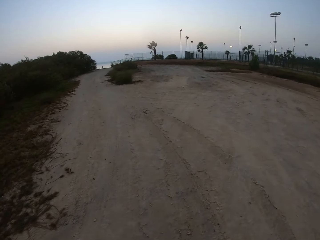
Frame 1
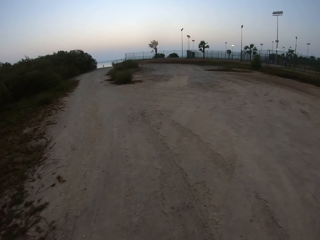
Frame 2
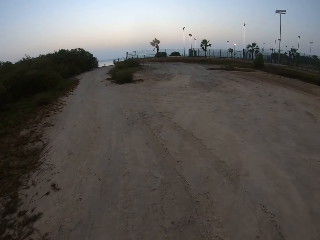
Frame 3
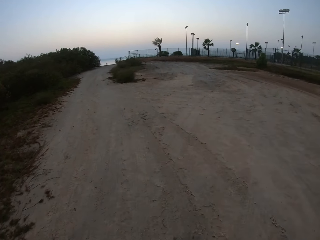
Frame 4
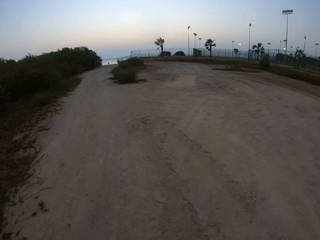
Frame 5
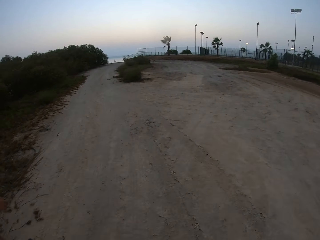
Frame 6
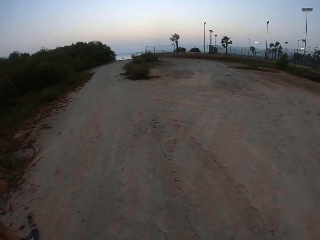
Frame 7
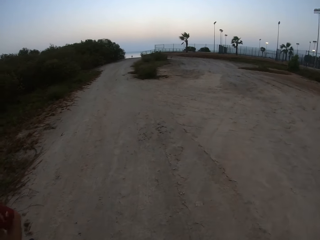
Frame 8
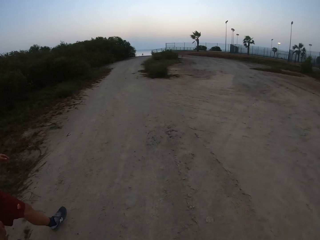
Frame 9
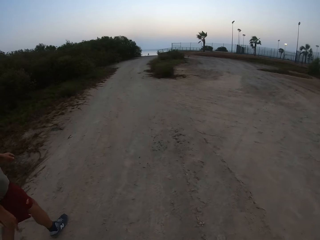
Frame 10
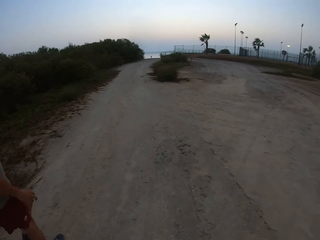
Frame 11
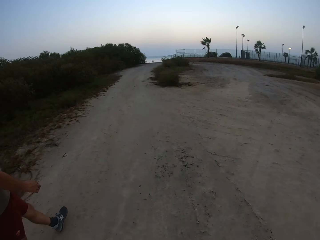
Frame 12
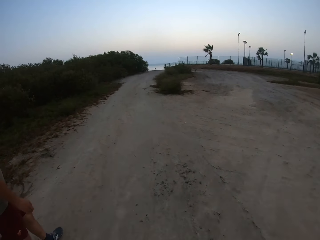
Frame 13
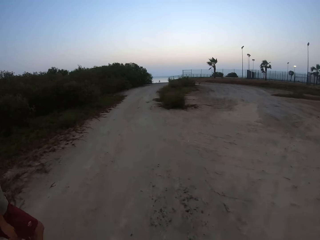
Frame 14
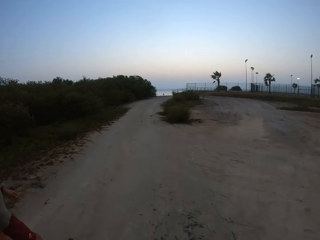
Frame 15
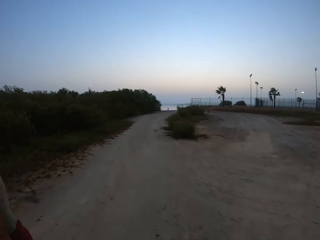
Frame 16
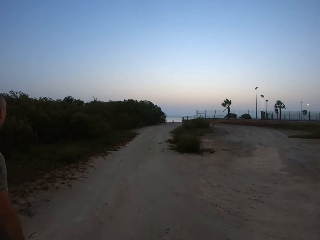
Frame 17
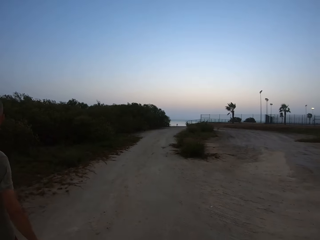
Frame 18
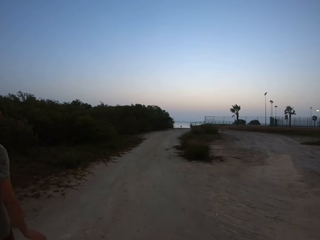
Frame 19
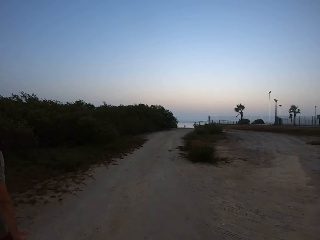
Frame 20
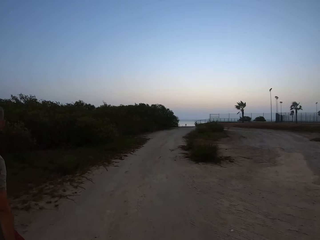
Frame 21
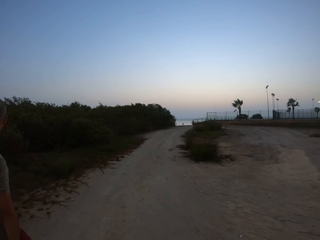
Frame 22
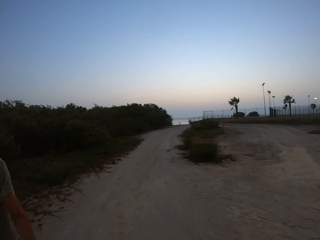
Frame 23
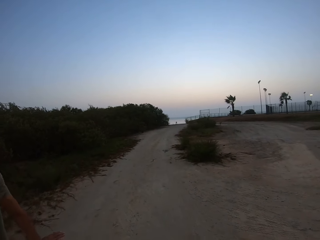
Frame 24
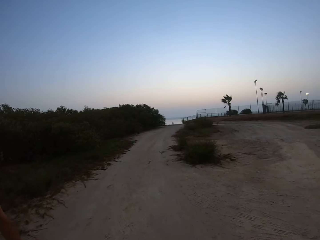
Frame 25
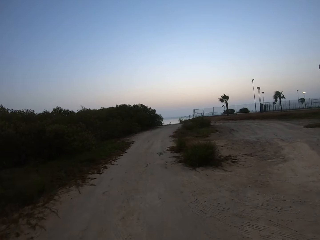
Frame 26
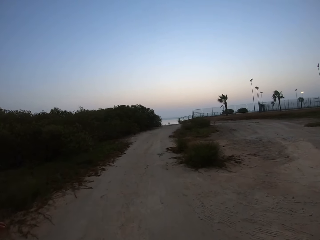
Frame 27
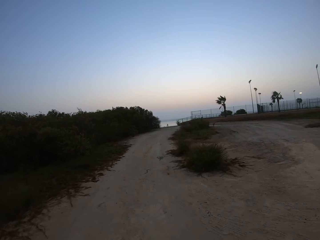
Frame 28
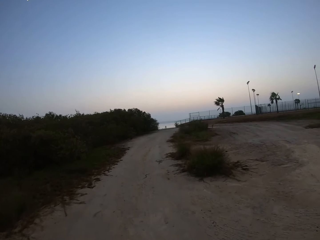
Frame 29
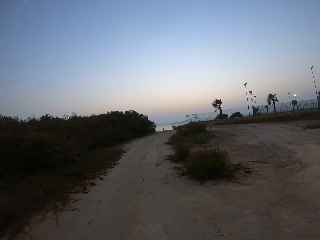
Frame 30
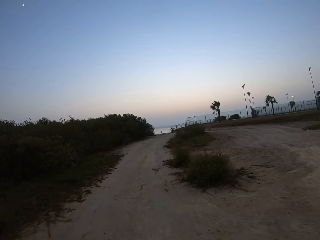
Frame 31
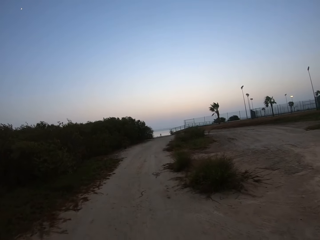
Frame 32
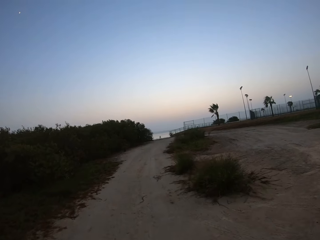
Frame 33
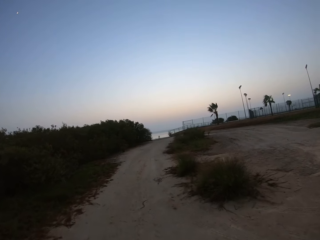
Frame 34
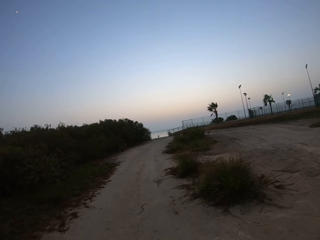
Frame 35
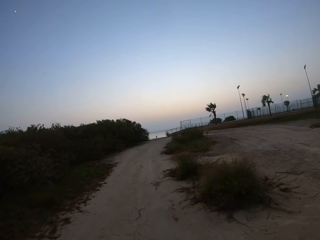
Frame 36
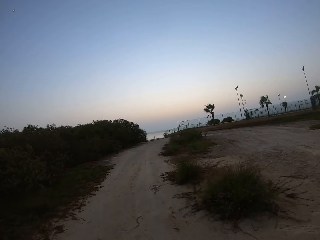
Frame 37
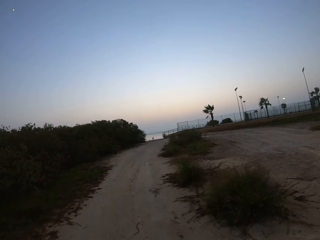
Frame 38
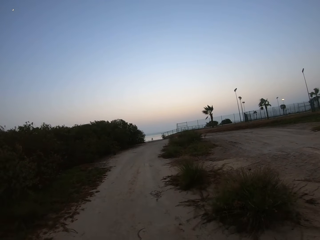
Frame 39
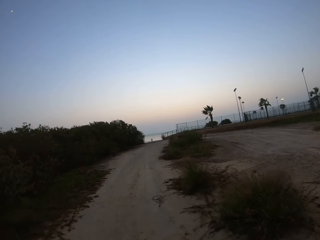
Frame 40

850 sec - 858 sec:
A man walks along the road.

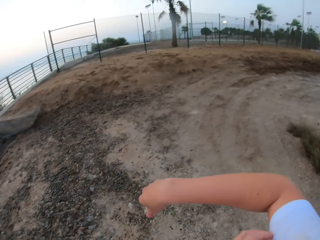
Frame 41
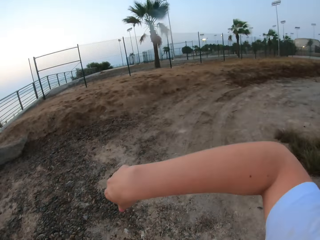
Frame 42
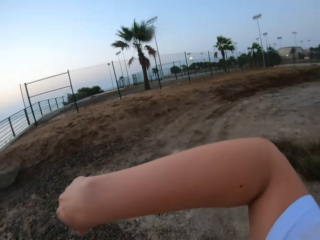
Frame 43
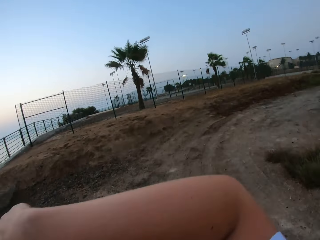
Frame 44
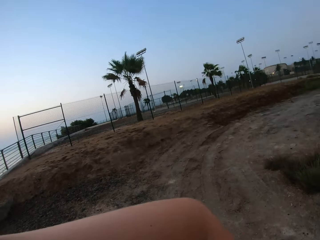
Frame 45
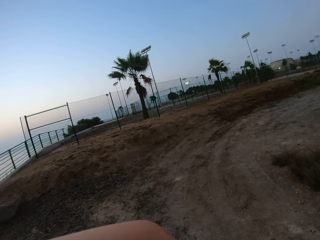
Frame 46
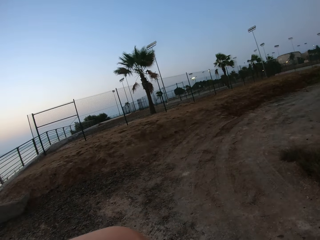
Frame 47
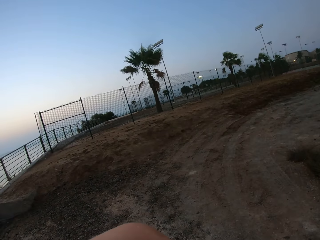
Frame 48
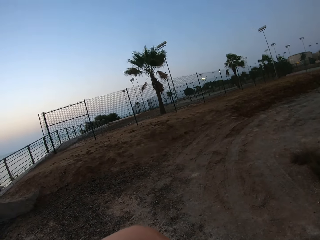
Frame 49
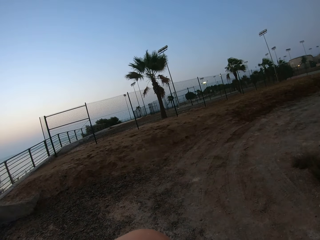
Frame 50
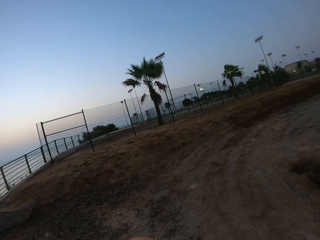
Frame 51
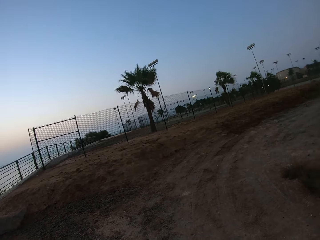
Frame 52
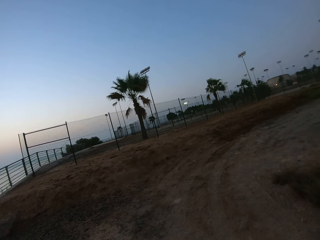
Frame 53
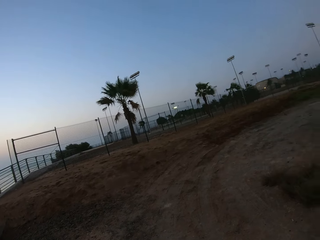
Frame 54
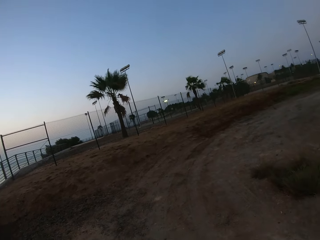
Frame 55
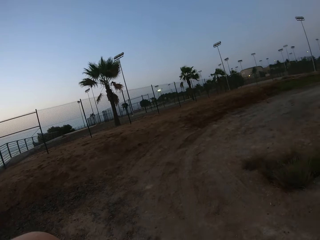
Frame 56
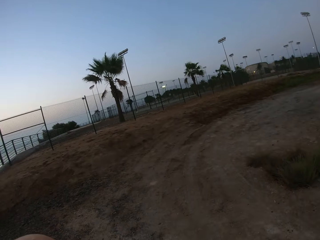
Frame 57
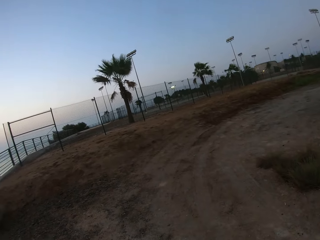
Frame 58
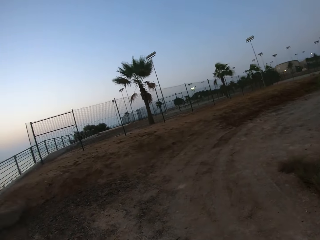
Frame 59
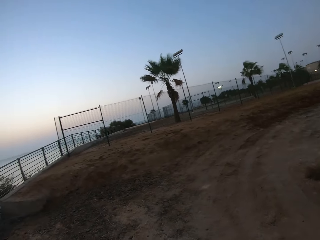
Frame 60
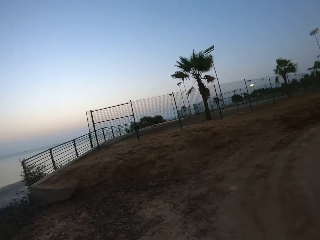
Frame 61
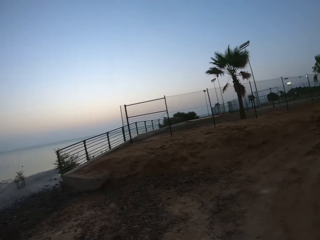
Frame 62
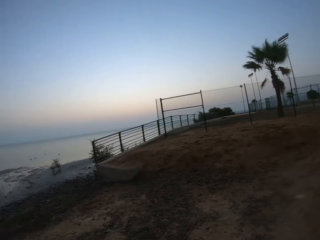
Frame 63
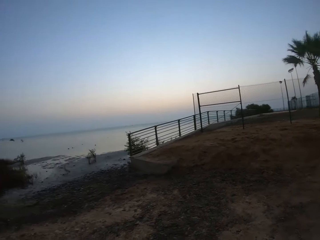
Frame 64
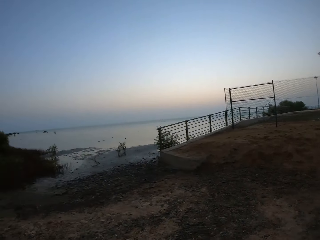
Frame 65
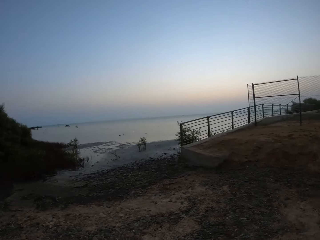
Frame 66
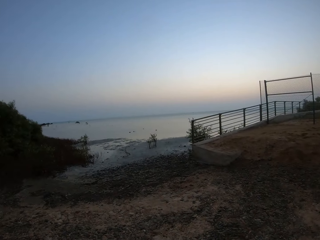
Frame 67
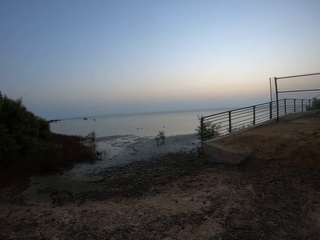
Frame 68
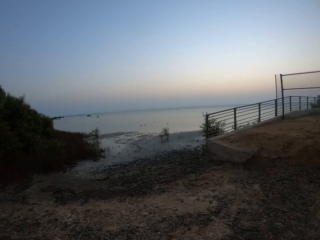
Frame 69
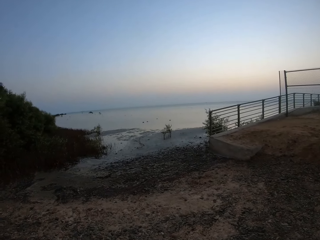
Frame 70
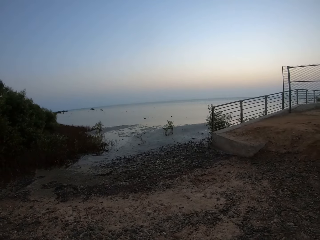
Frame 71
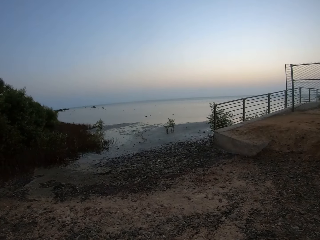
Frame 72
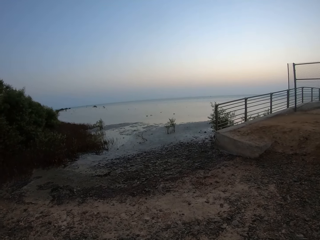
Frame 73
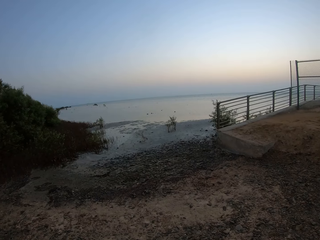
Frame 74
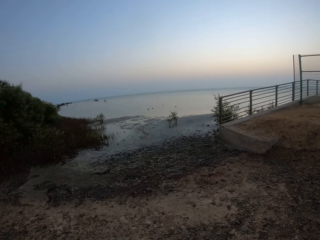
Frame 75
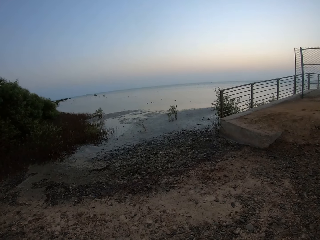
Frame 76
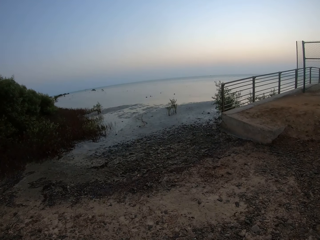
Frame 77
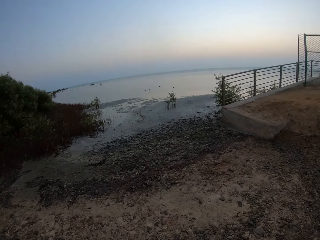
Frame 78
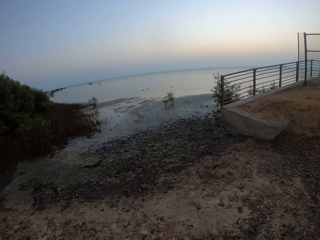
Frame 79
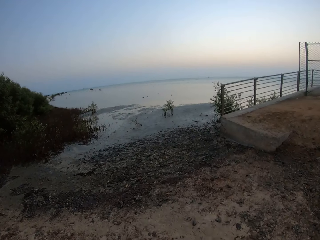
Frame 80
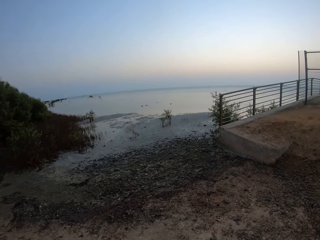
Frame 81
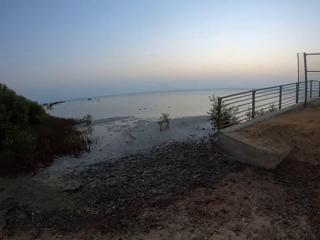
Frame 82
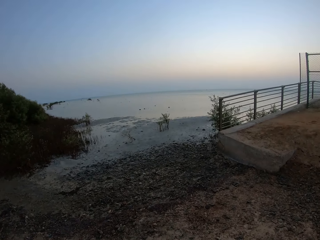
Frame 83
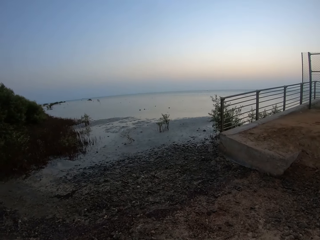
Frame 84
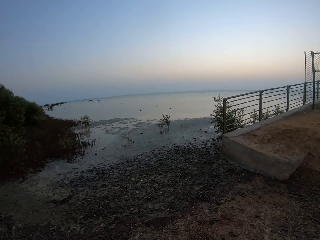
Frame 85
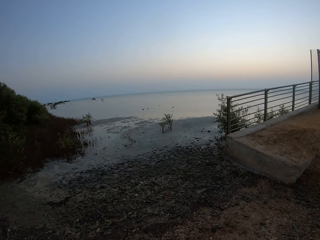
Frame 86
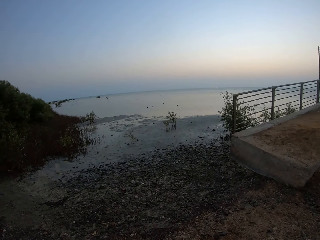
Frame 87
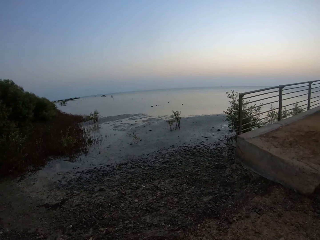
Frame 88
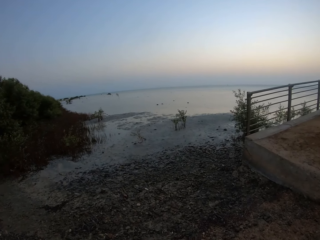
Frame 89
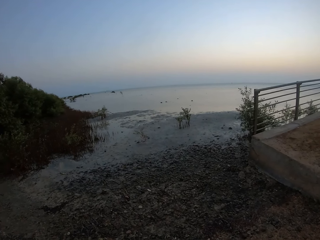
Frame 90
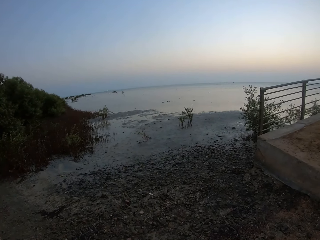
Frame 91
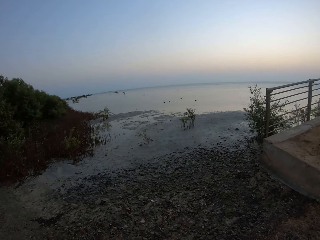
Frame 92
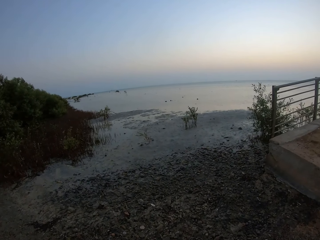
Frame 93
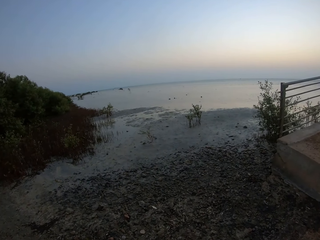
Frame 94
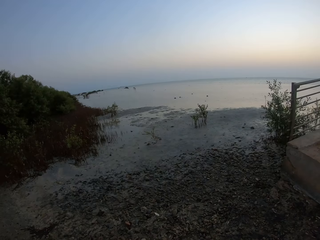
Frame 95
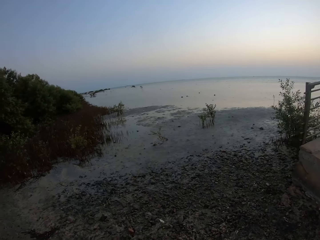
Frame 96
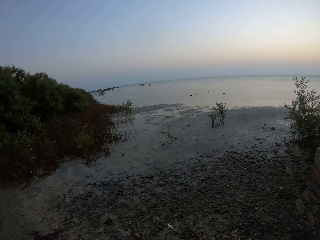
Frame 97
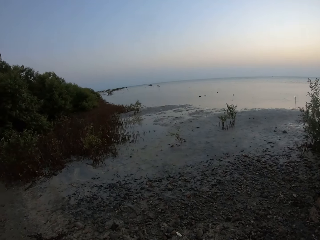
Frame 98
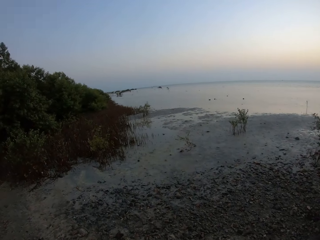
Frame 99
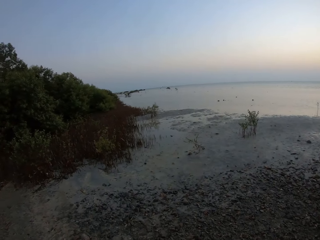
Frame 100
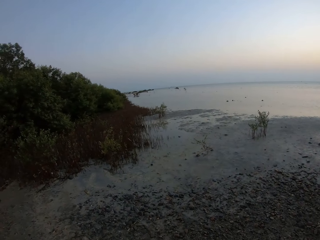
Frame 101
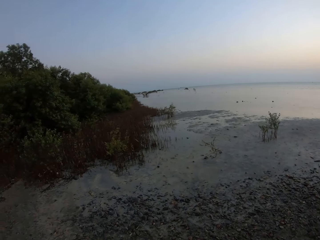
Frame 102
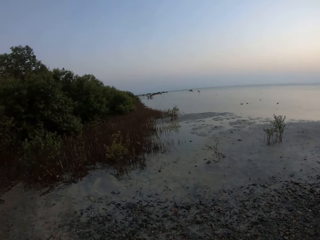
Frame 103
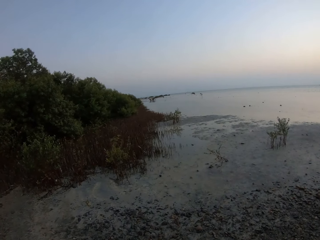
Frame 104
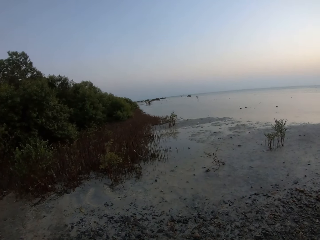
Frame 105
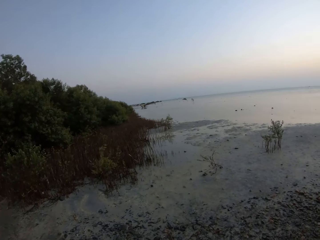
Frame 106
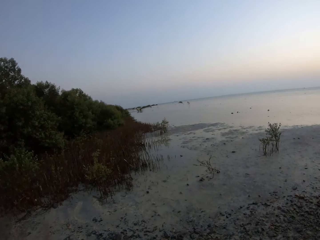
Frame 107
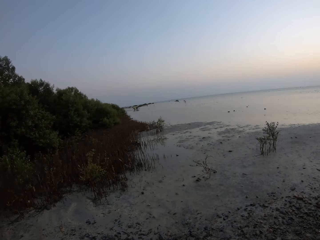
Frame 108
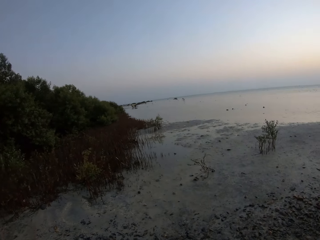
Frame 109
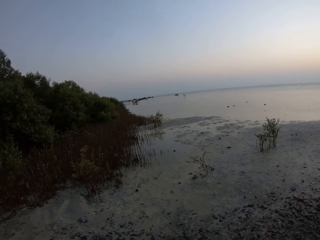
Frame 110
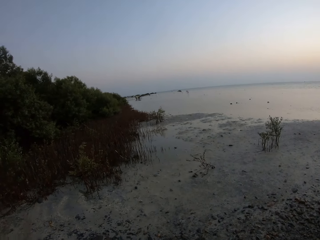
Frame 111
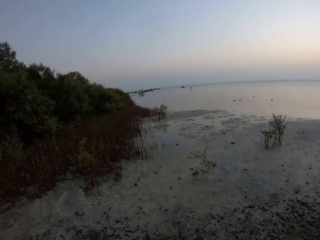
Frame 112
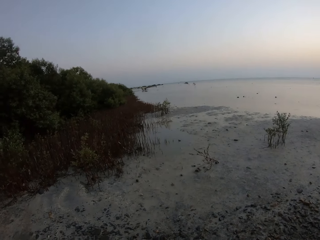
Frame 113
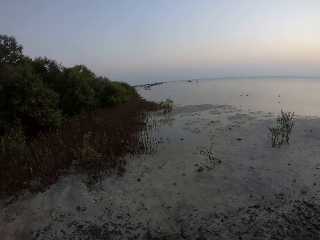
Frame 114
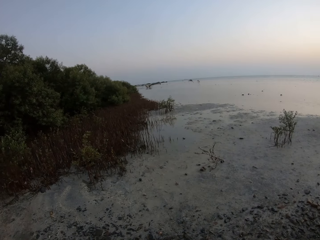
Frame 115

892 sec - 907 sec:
The camera wearer moves the right hand. They look around. They walk towards the lake.
